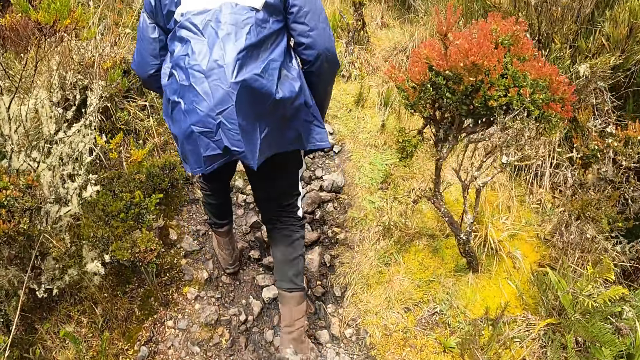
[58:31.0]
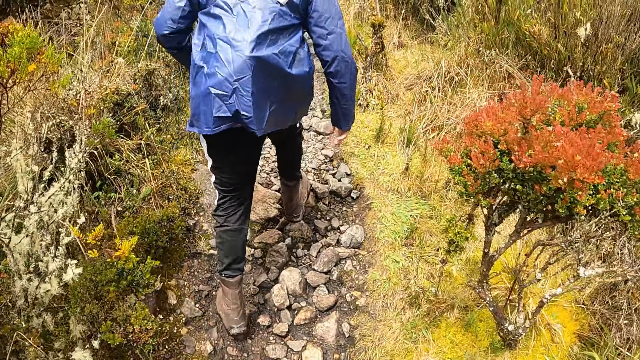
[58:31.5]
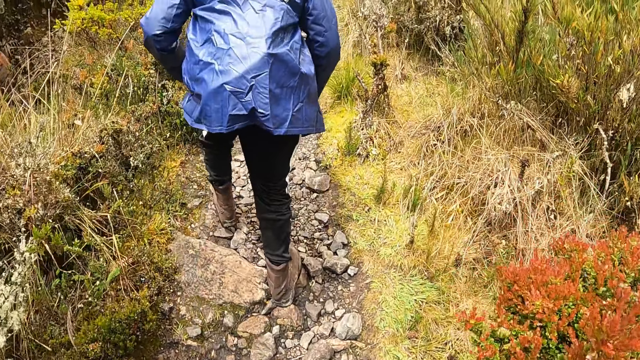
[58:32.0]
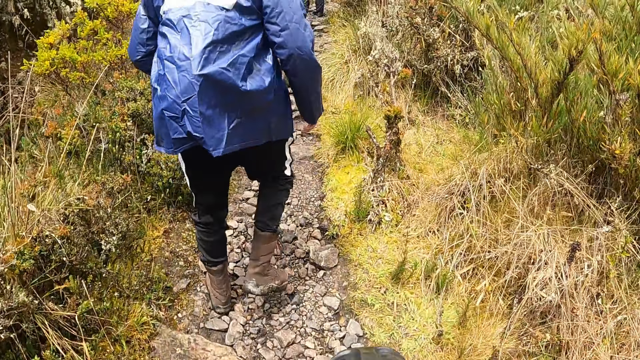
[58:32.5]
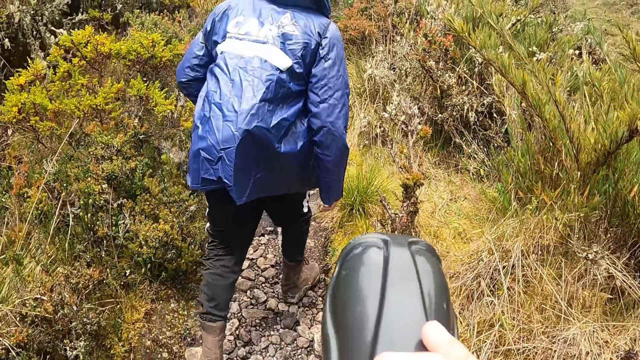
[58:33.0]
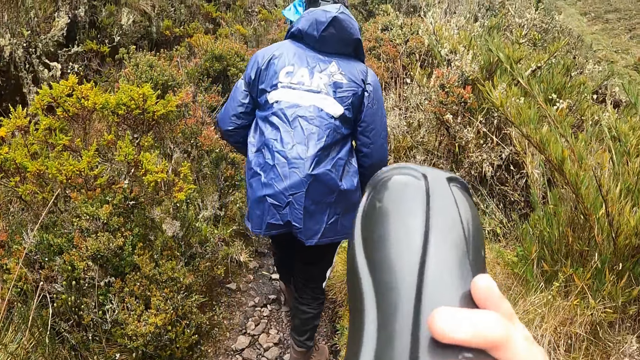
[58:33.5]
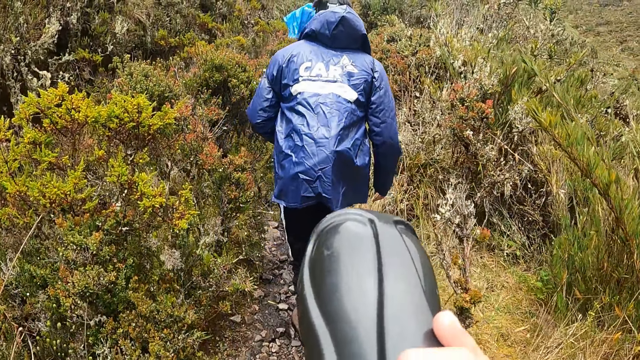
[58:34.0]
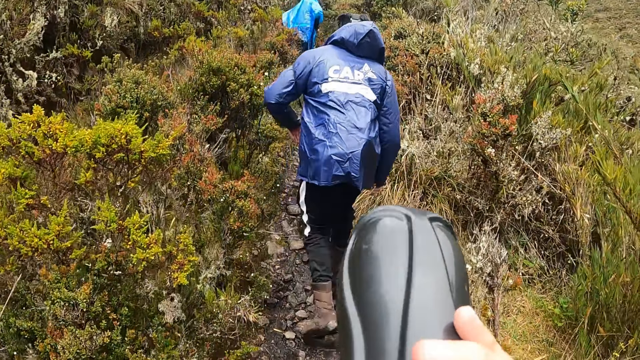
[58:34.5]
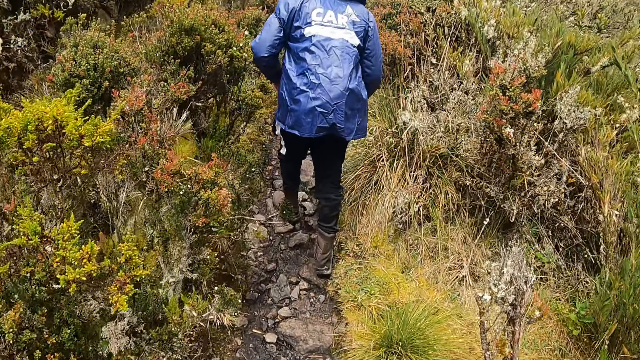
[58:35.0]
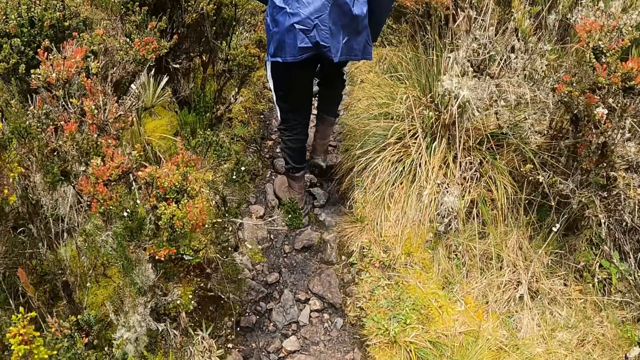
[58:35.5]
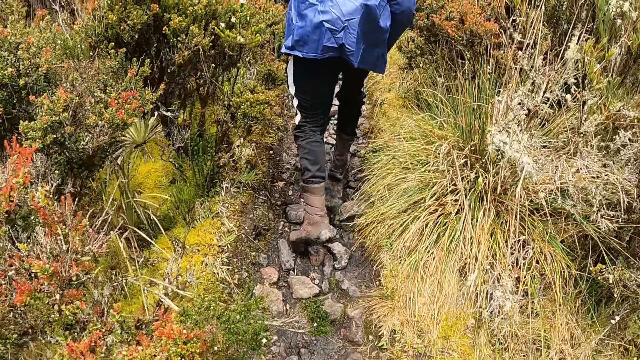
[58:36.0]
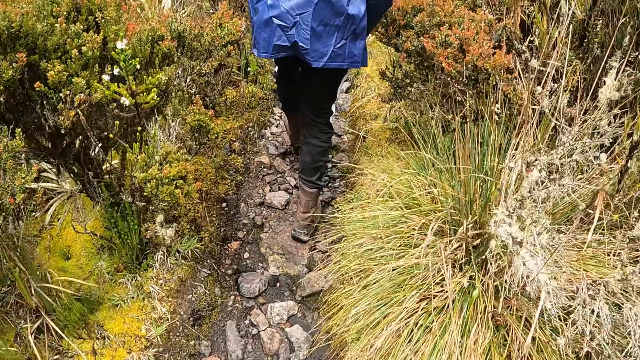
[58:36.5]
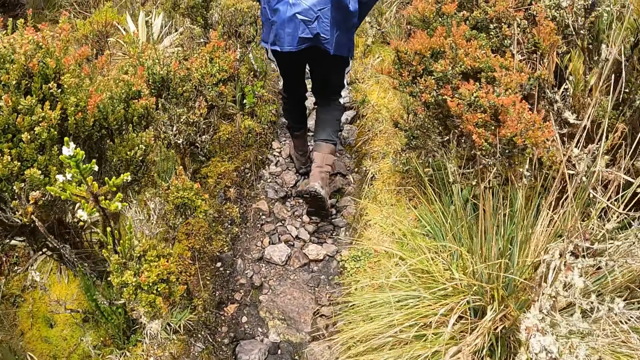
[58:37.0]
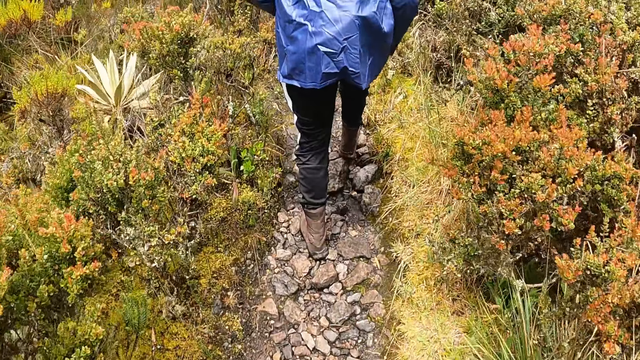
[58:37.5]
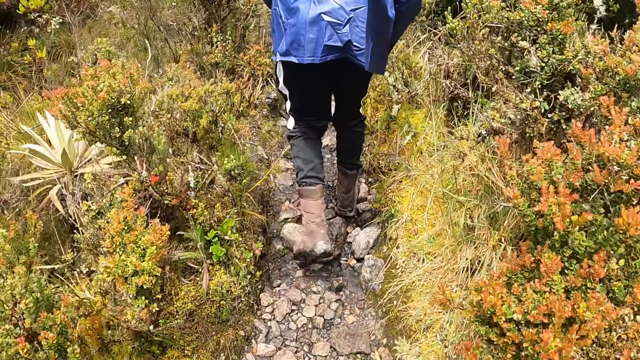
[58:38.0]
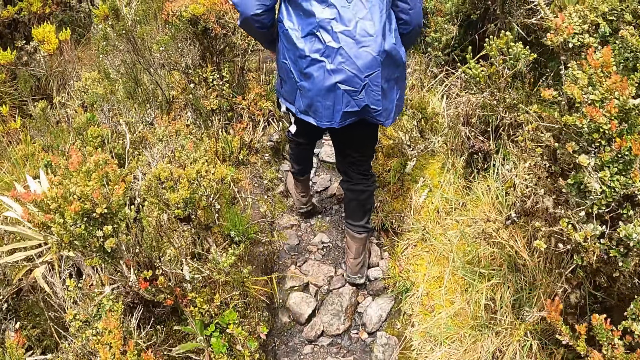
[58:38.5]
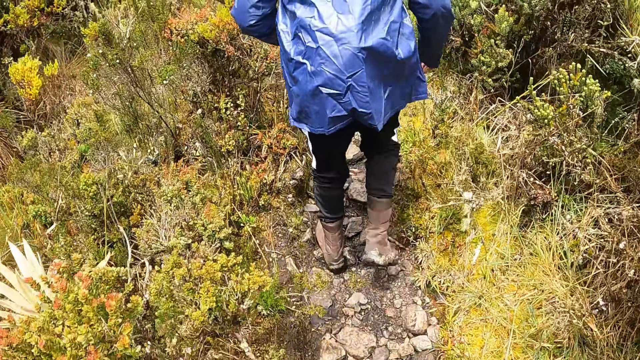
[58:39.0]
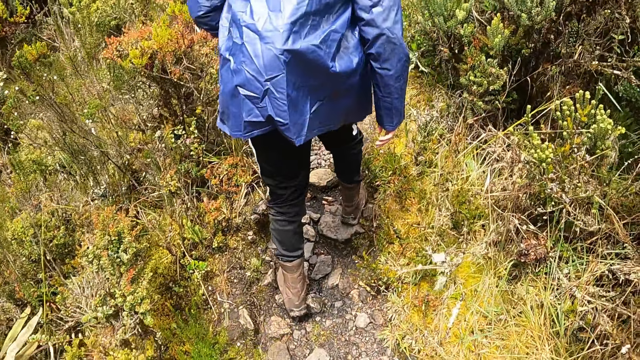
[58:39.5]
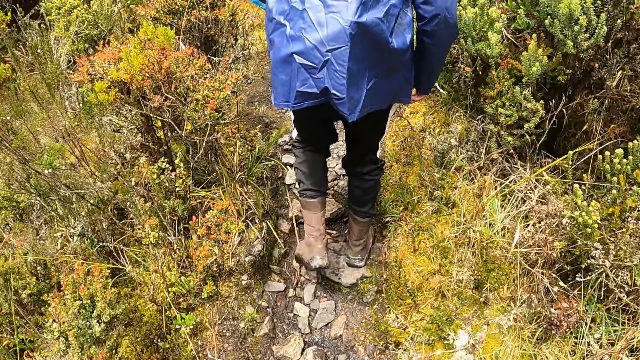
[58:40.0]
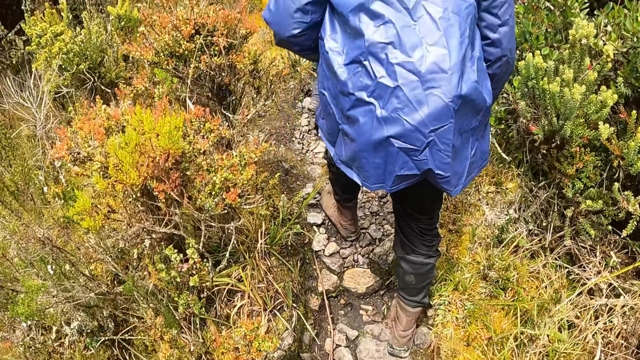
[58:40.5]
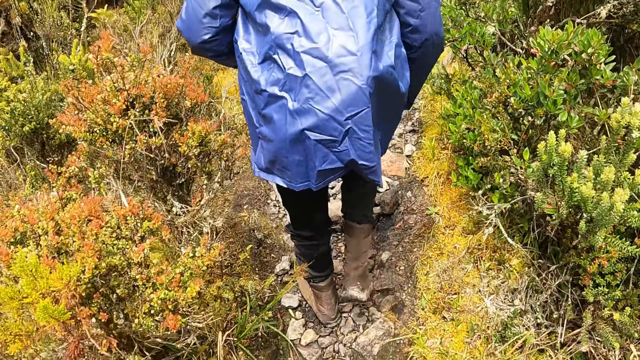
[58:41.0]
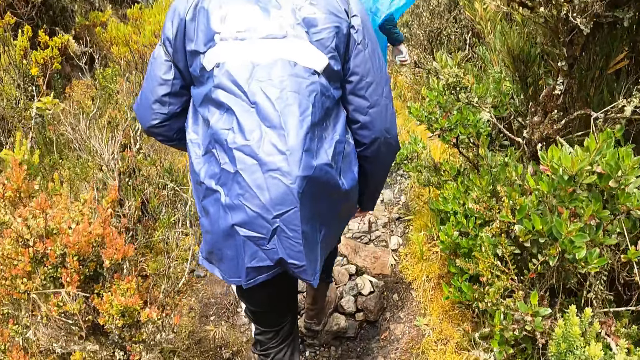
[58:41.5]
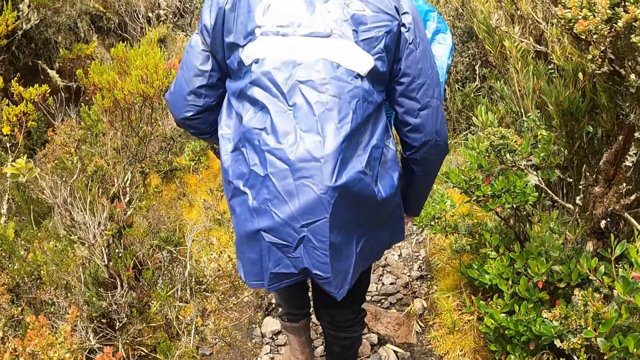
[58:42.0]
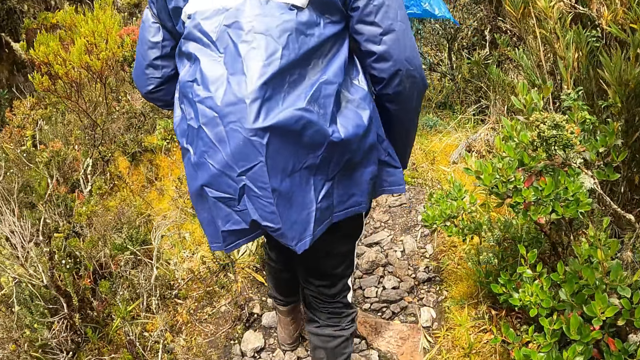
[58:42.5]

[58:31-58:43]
The camera wearer raises a bottle in her right hand. She drinks something. She walks around.

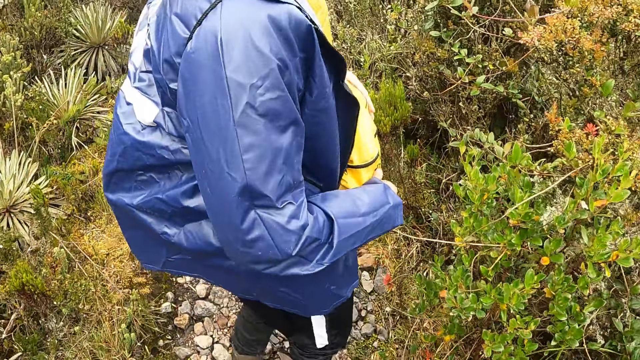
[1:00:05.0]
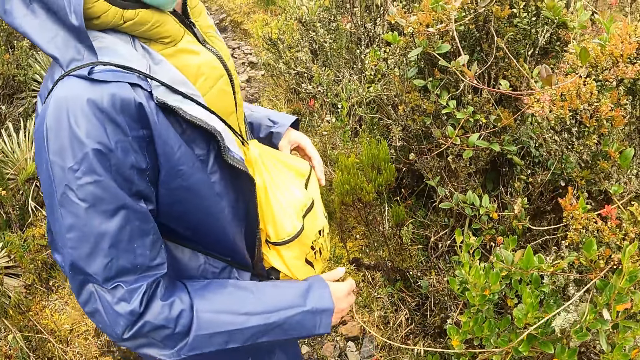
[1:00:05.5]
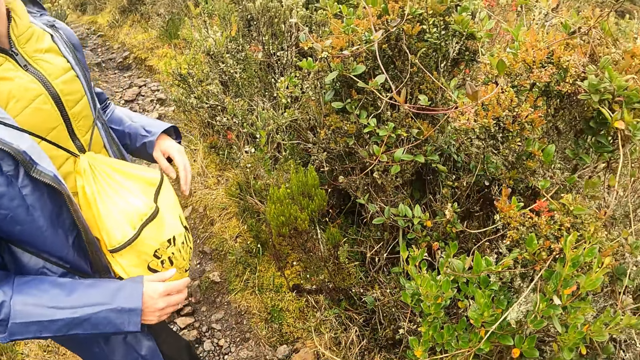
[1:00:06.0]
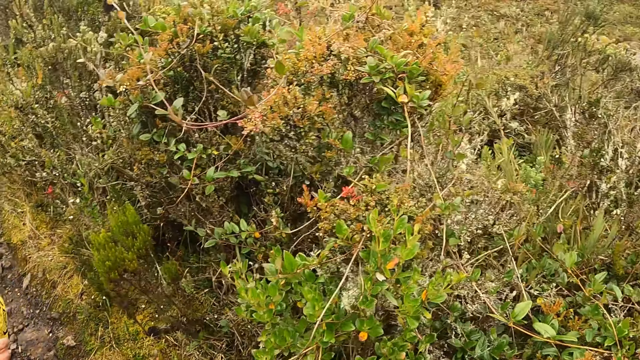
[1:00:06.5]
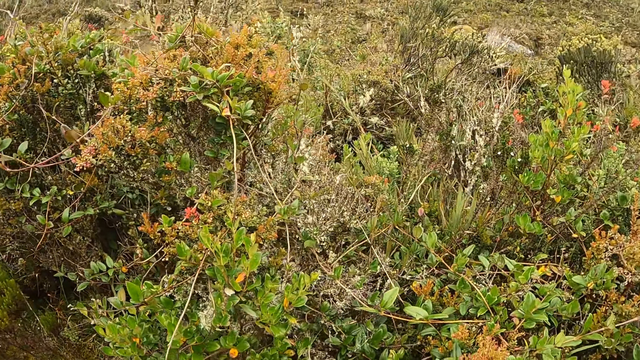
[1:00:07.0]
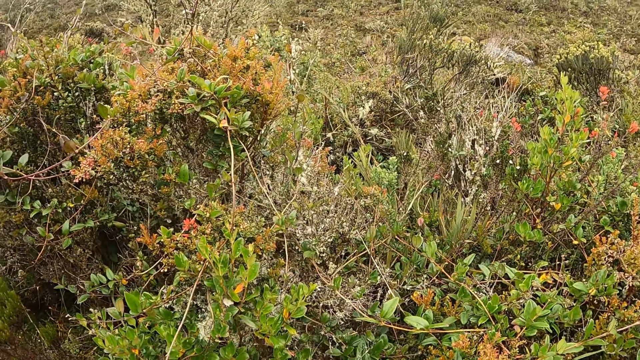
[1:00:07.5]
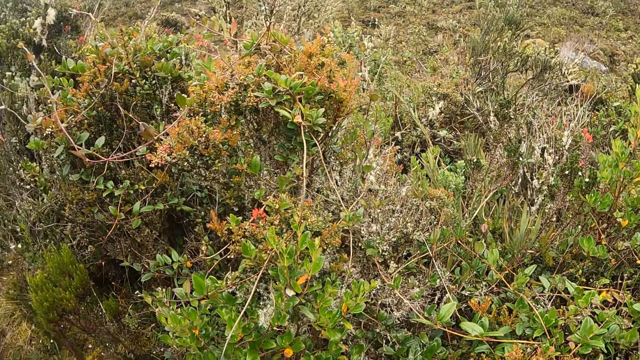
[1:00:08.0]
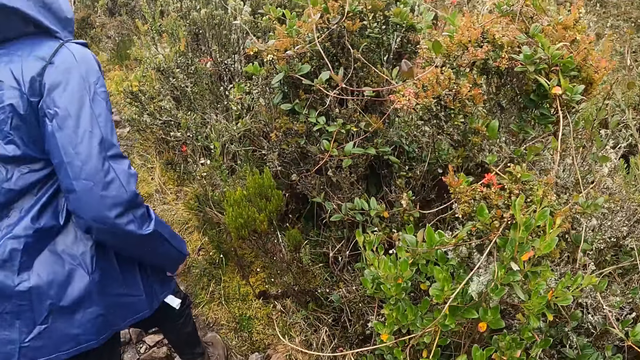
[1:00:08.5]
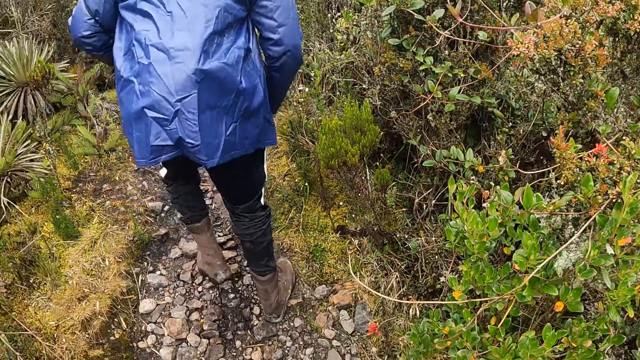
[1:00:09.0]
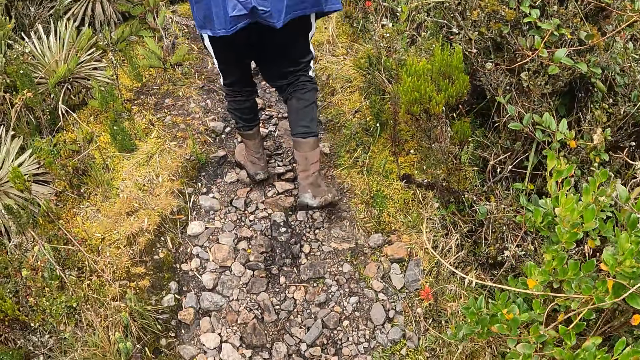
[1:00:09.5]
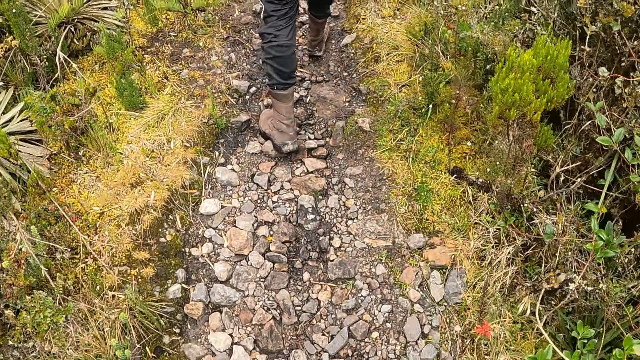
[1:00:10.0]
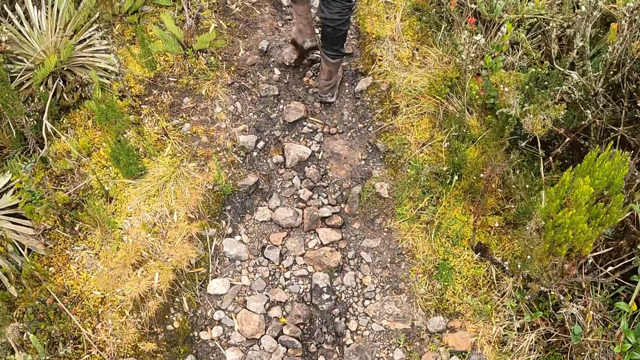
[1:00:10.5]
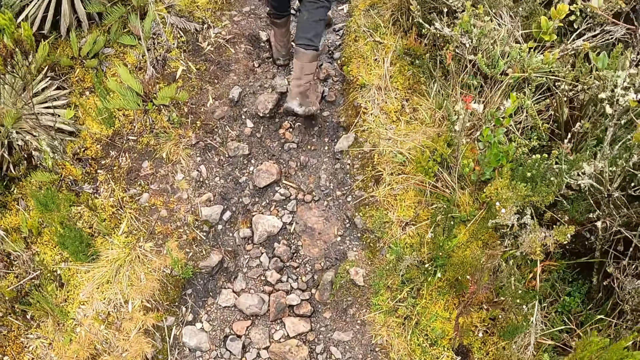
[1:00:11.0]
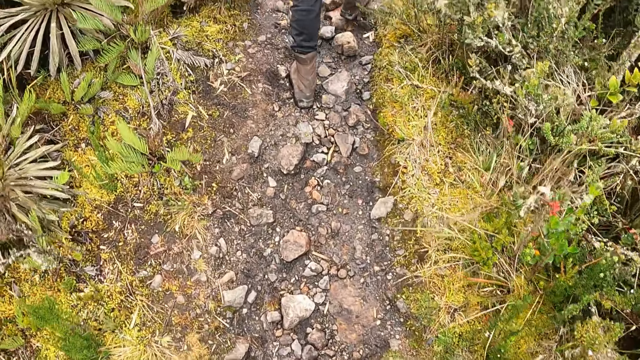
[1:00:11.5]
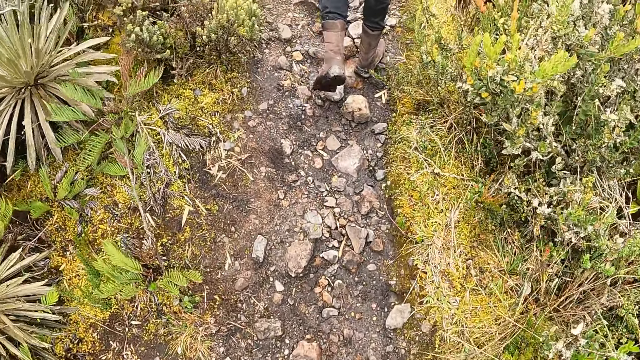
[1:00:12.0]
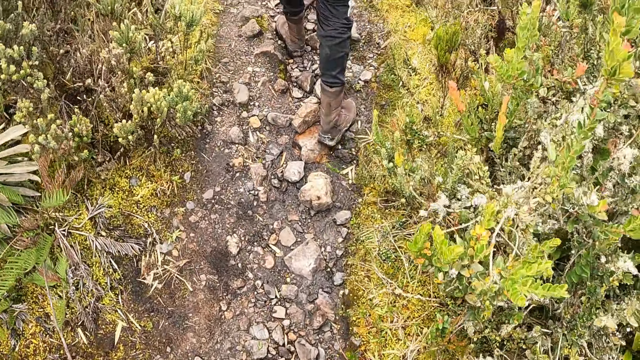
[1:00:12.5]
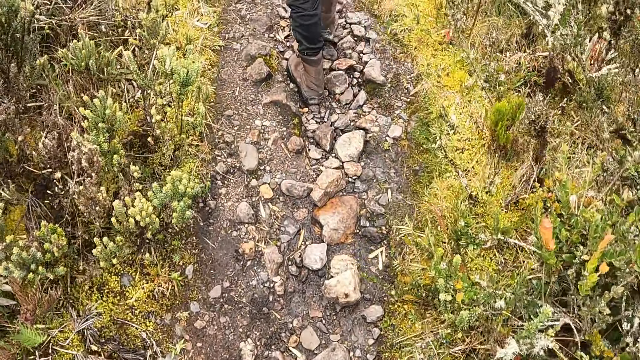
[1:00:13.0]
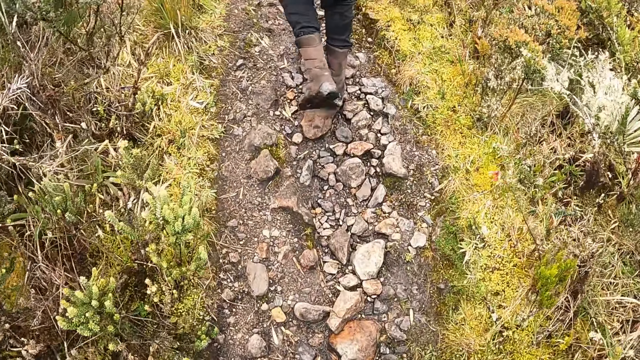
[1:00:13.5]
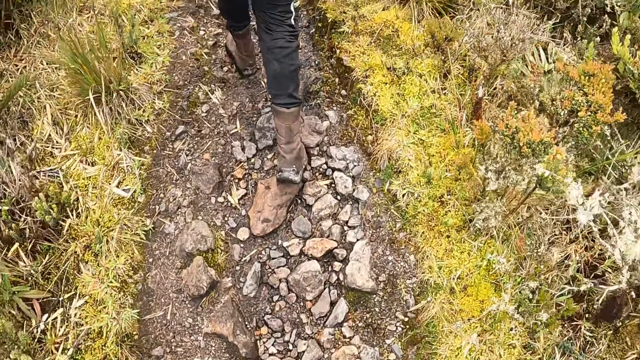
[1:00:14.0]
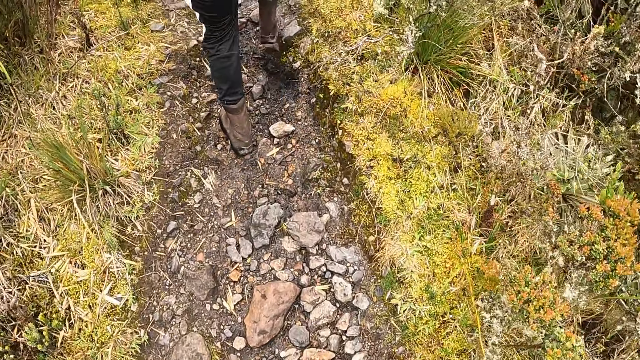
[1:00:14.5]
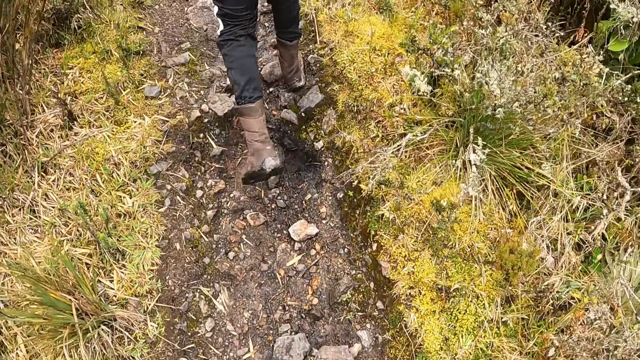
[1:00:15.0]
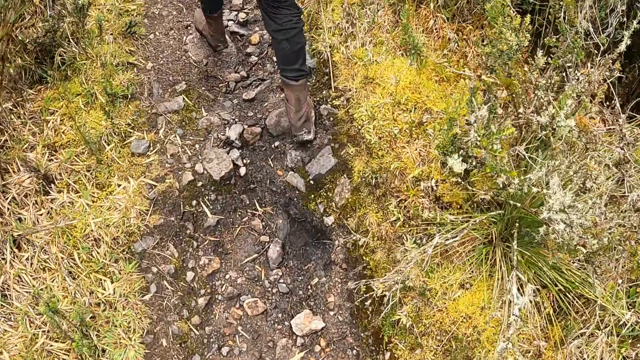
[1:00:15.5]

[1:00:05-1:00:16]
The camera wearer looks around in the compound. They walk along on a path.
